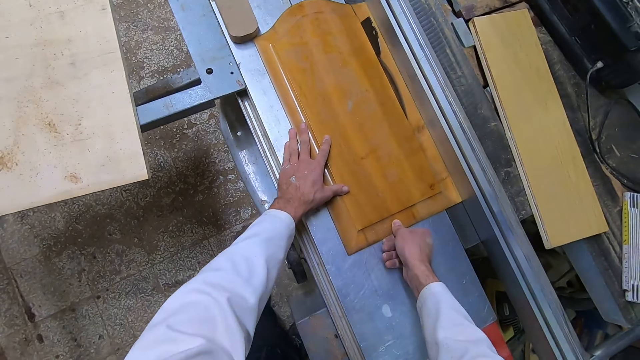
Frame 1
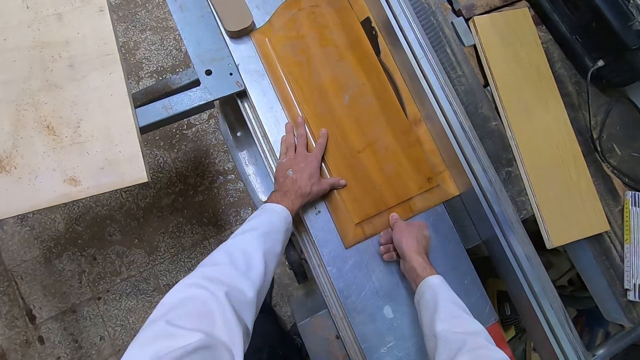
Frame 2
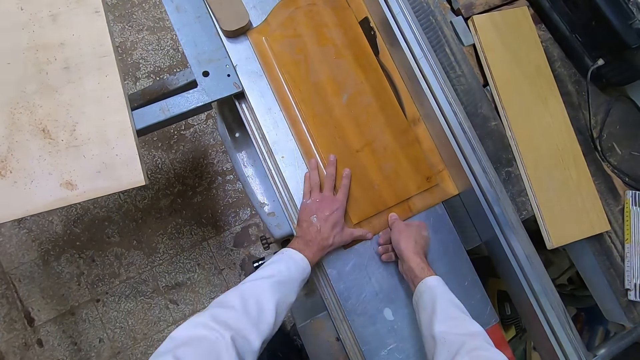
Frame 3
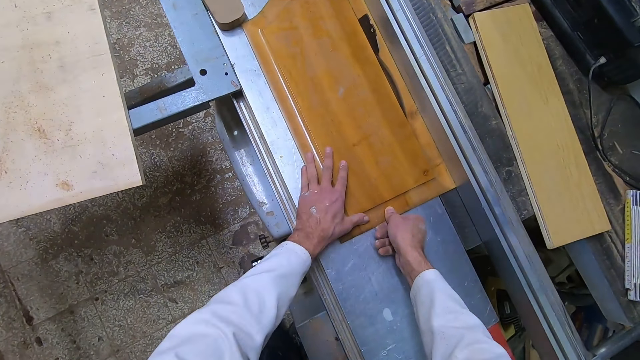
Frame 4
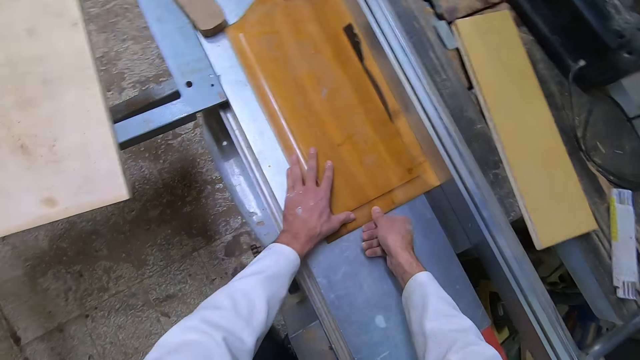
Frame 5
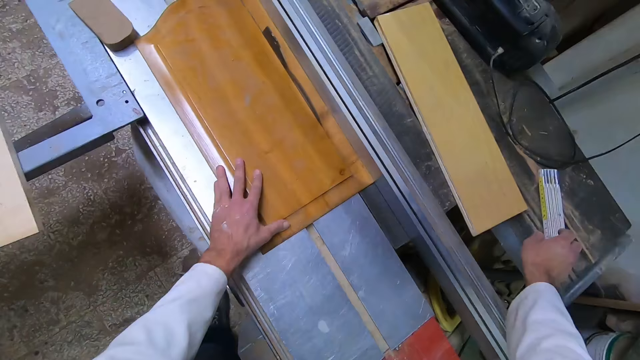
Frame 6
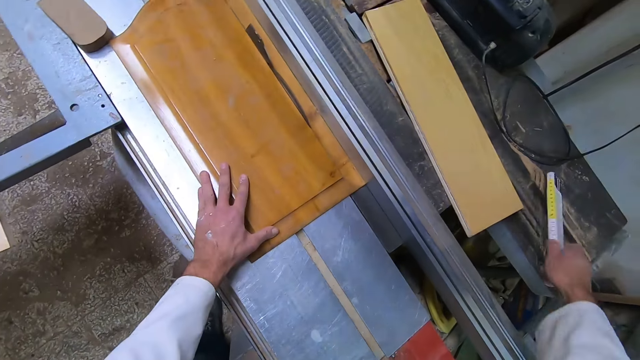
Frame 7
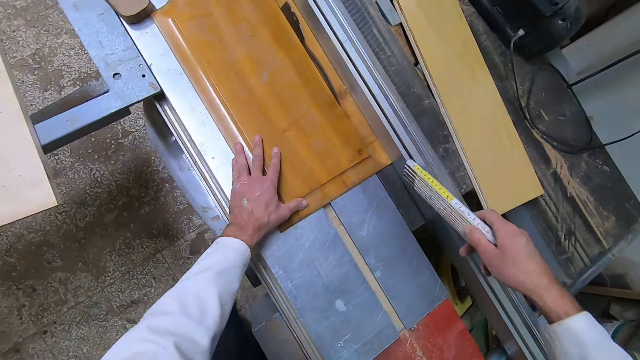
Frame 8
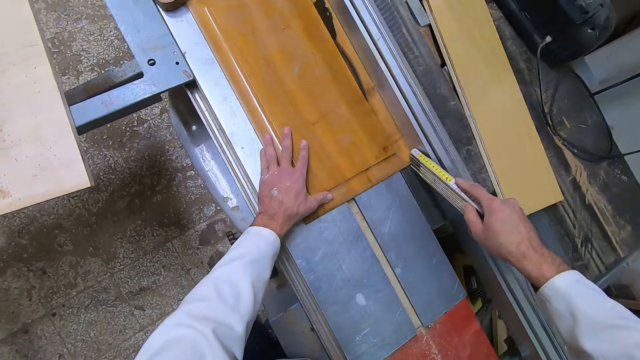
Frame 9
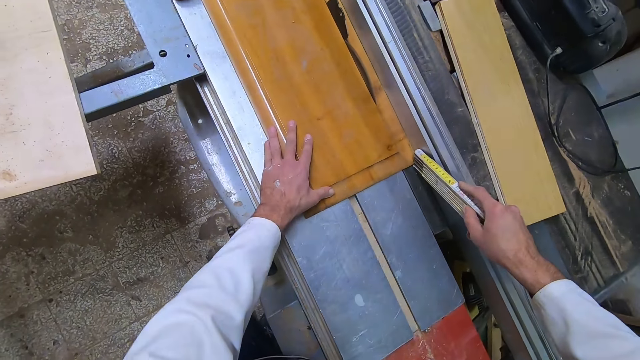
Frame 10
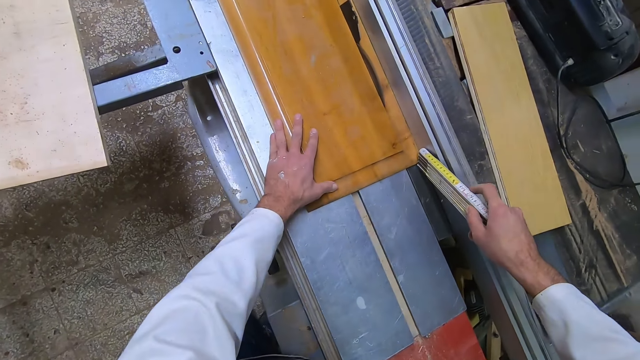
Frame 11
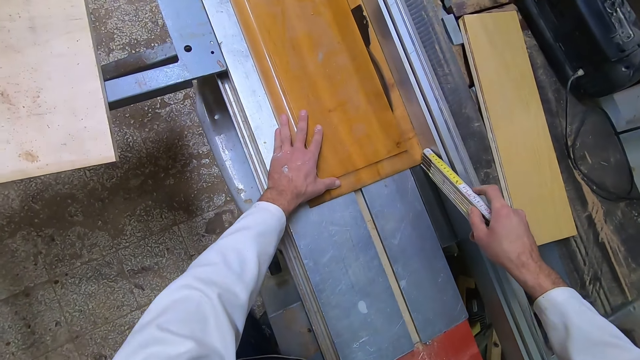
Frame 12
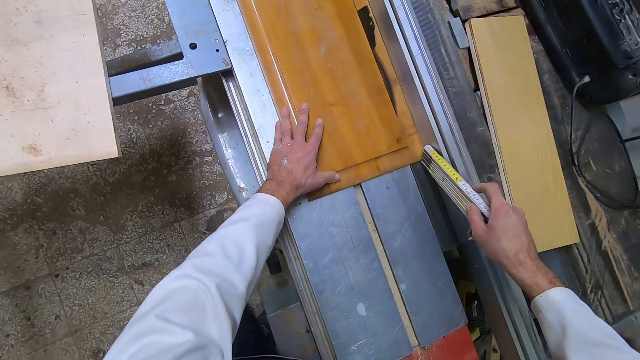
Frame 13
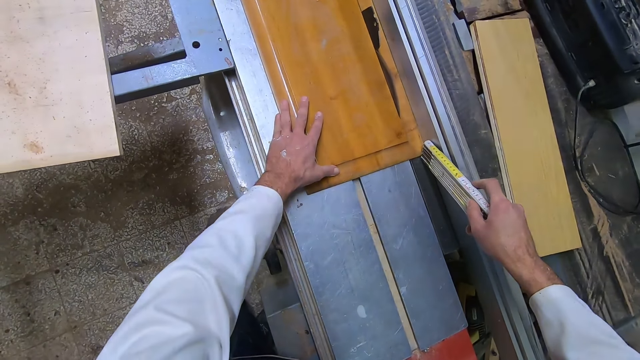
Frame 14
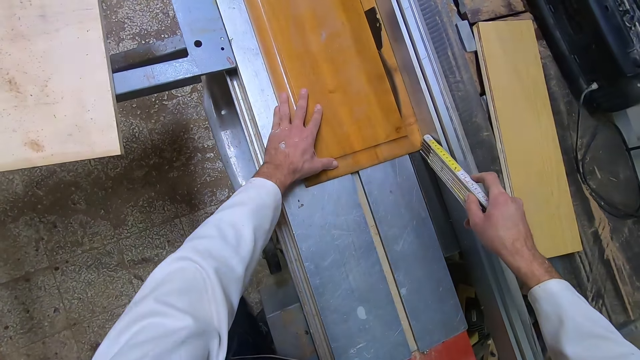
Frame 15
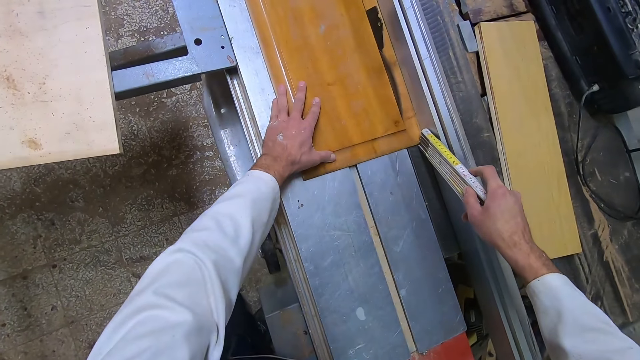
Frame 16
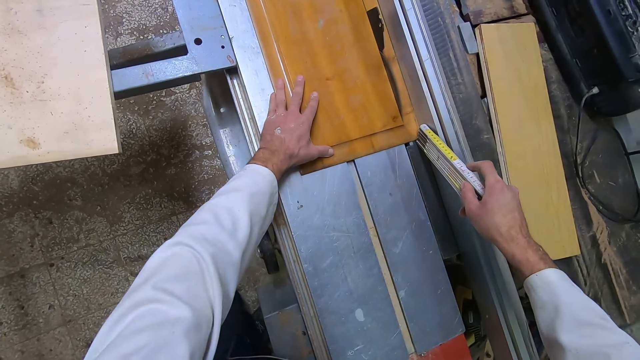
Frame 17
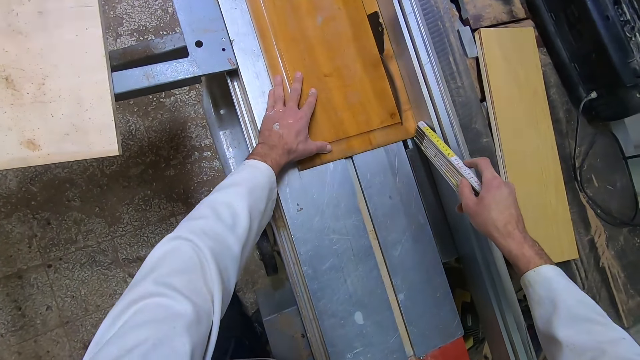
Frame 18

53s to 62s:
The camera wearer picks up the rhino ruler or foldable measuring tape with his right hand. He places the foldable measuring tape on the piece of wood. He guides the wood with the rhino ruler. He uses the foldable measuring tape to push the piece of wood.

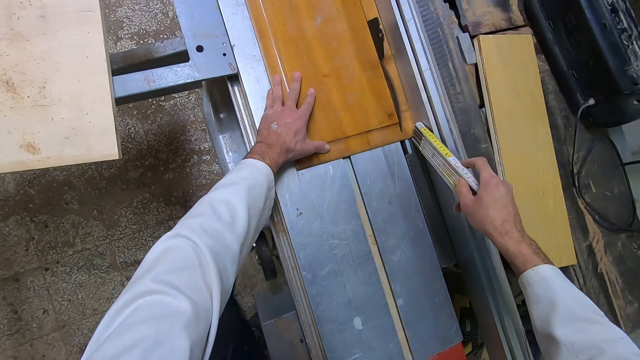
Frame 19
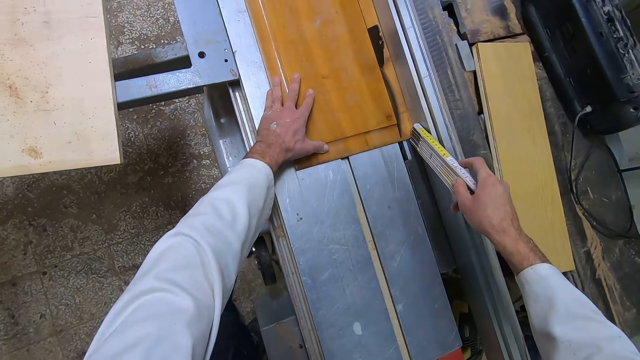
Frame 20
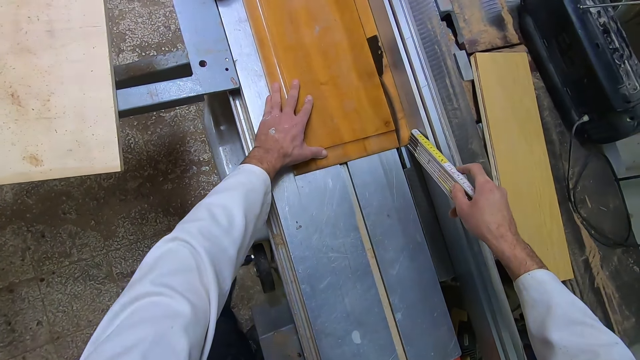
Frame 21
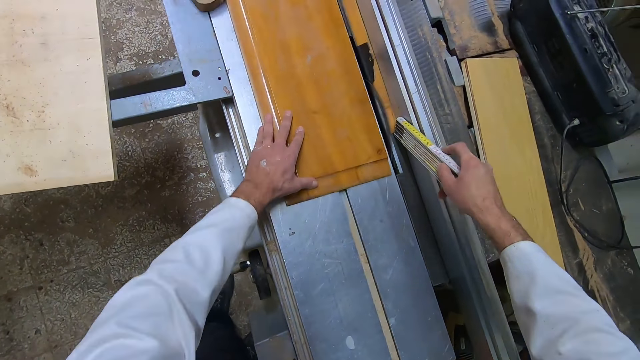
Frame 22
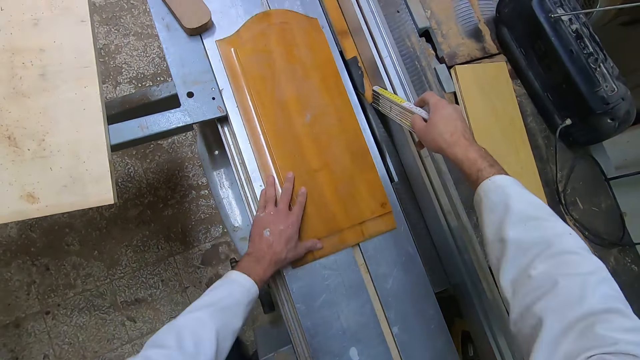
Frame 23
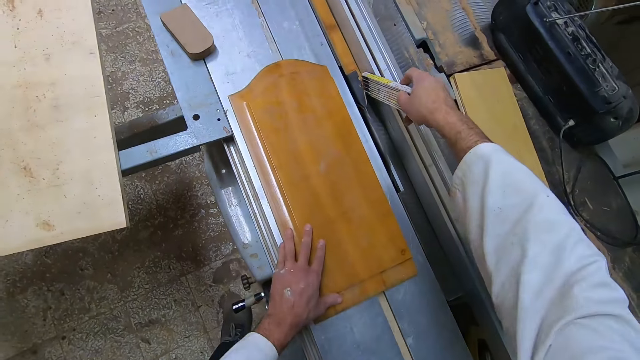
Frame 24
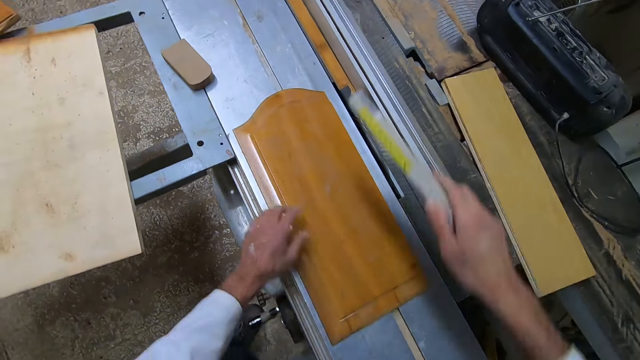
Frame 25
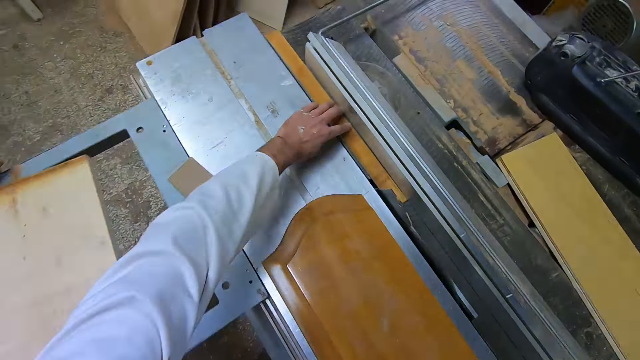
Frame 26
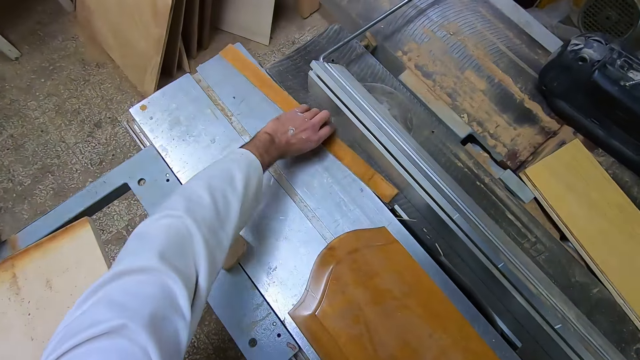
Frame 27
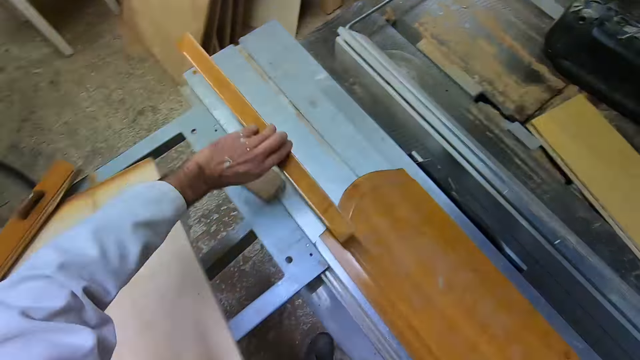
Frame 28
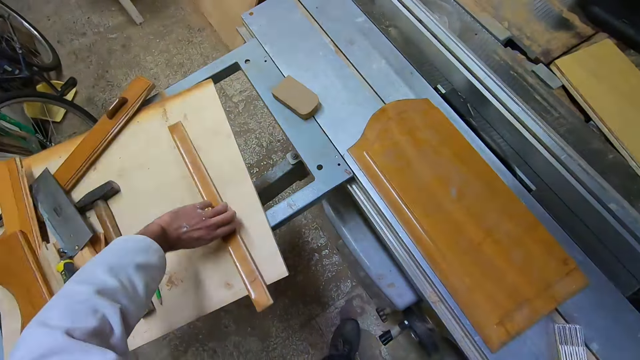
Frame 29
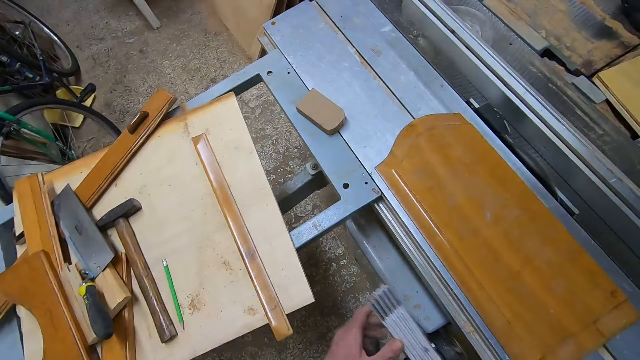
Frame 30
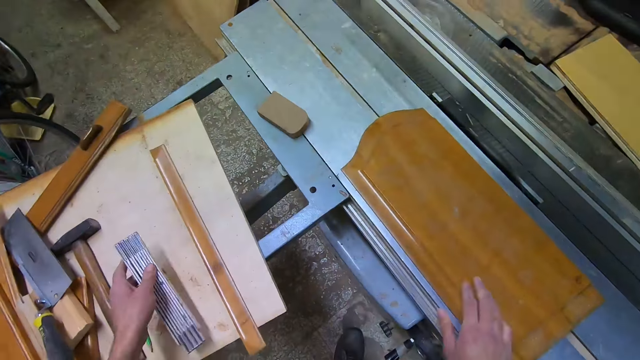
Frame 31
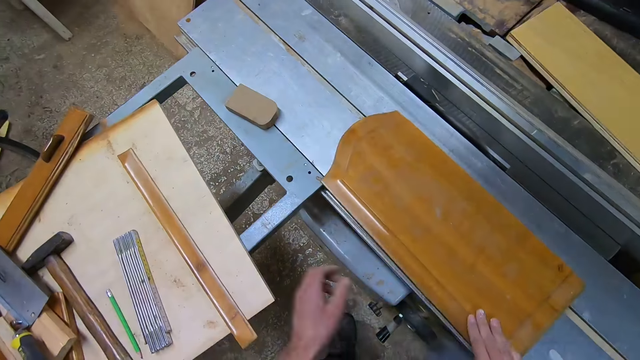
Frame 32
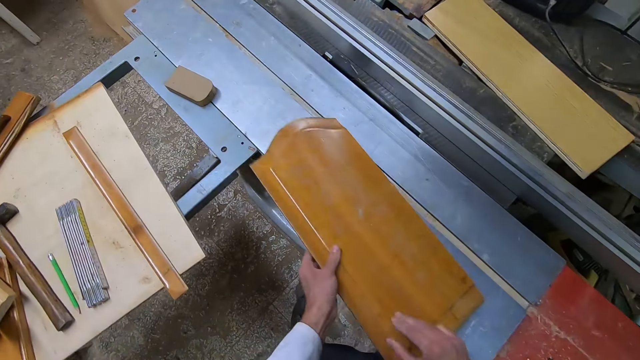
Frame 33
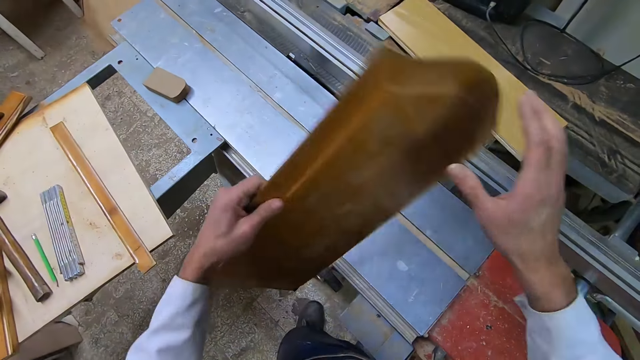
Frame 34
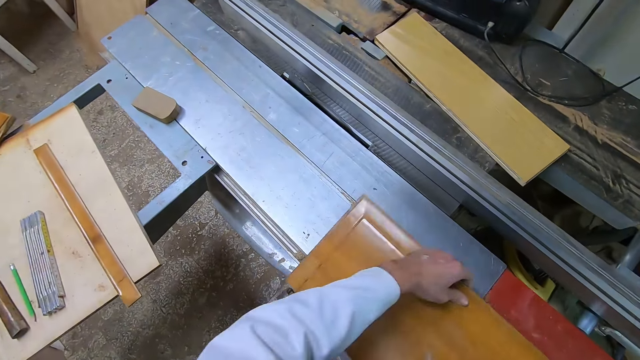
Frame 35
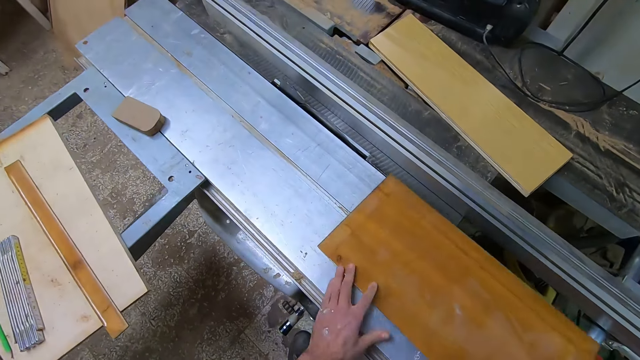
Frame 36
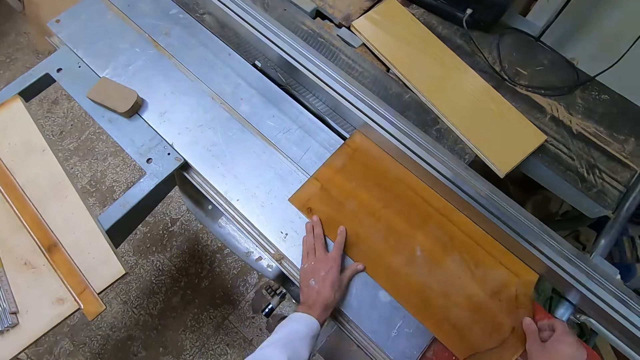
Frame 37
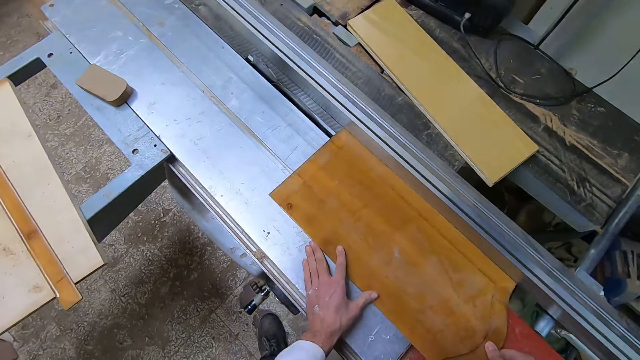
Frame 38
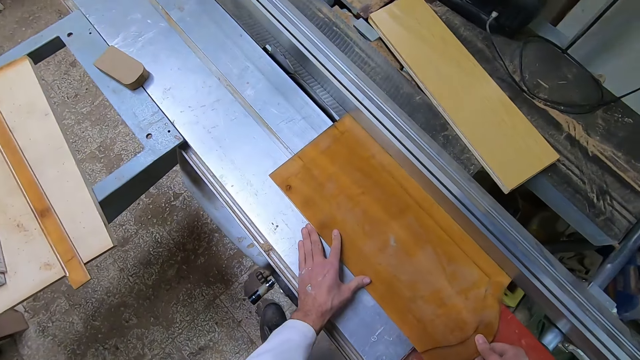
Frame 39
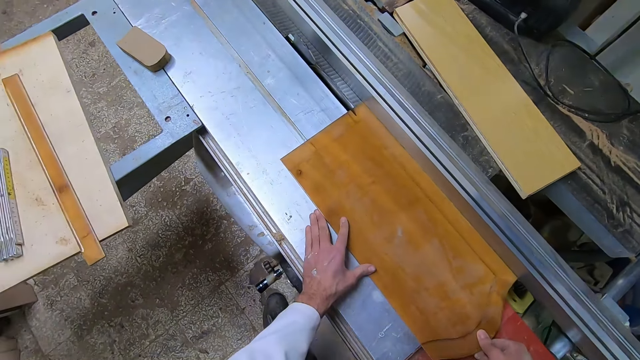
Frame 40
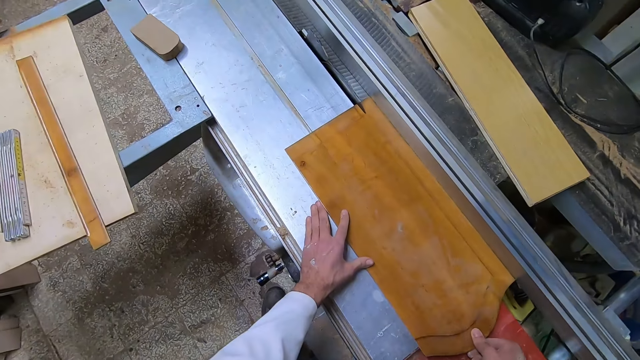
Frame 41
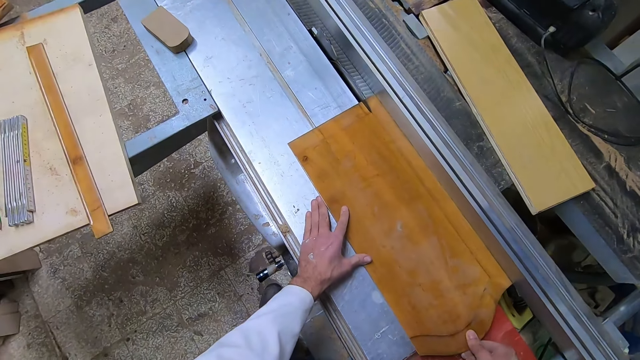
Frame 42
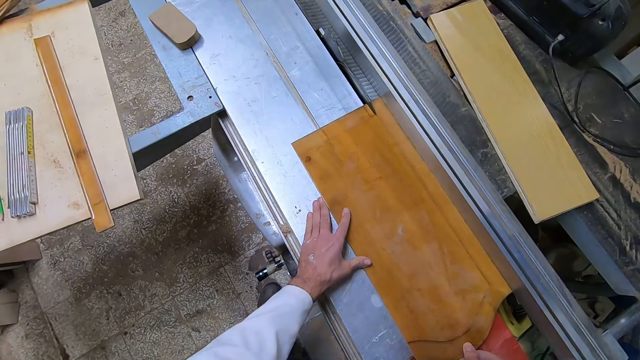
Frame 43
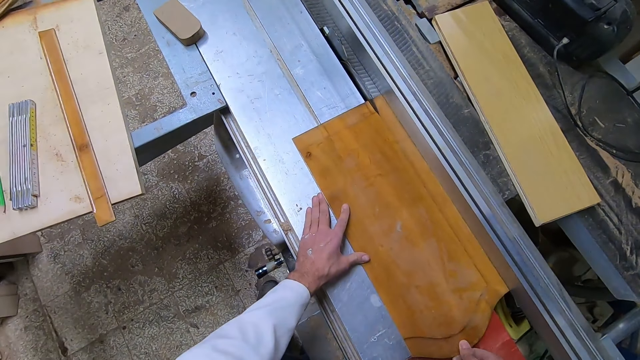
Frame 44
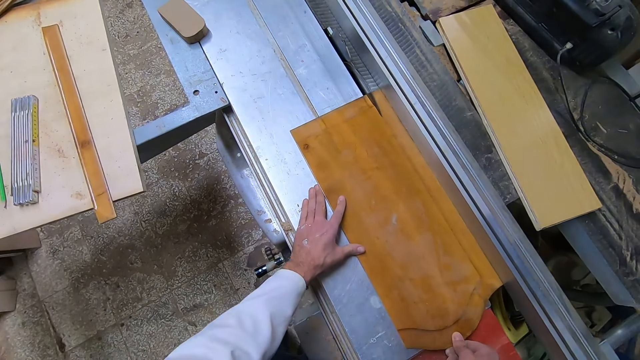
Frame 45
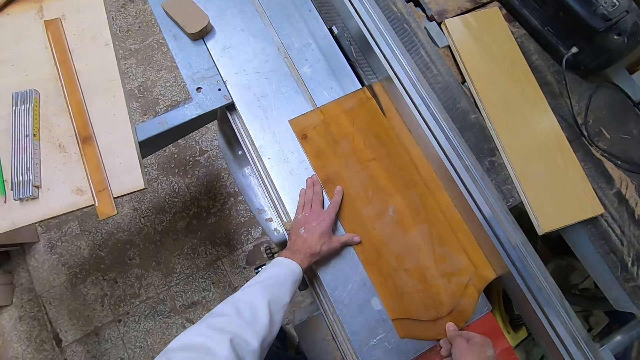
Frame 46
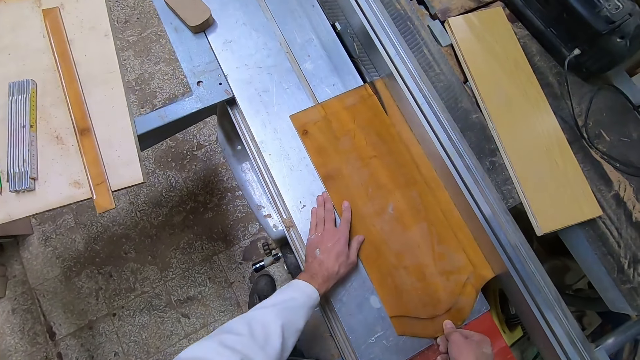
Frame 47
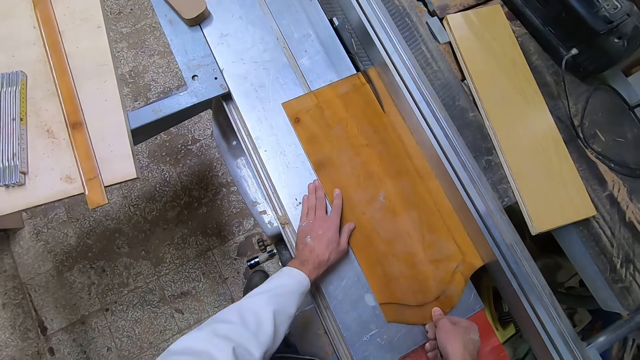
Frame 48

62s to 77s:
The camera wearer pushes the piece of wood forward with the foldable measuring tape or rhino ruler. He pushes back the piece of wood. He lifts the foldable measuring tape. He lifts his hand. He removes the cut-out part of the wood. He picks the piece of wood. He places the piece of wood on the table. He moves the rhino ruler from his right hand to his left hand. He drops the rhino ruler on the table. He picks the piece of wood. He turns the piece of wood. He places the piece of wood on the table saw cutter. He cuts the piece of wood.
